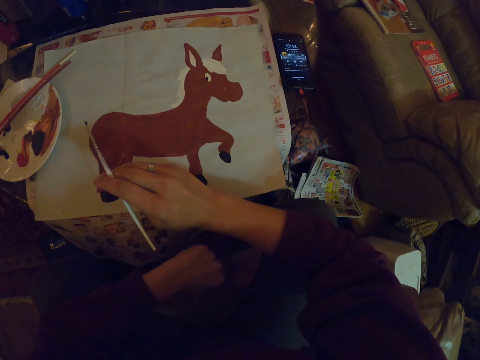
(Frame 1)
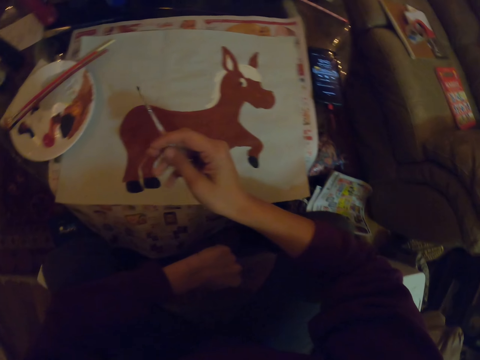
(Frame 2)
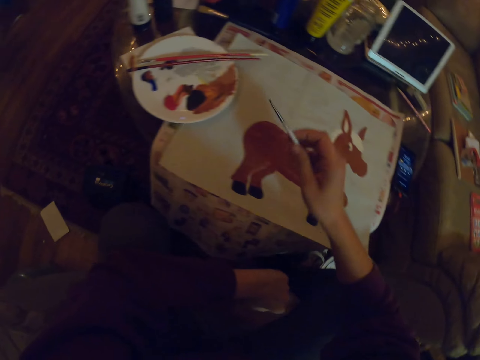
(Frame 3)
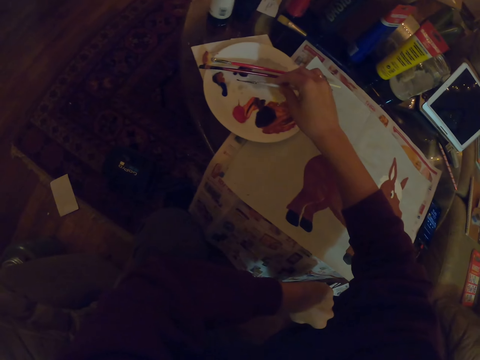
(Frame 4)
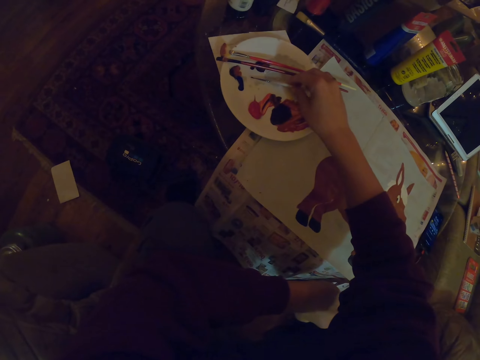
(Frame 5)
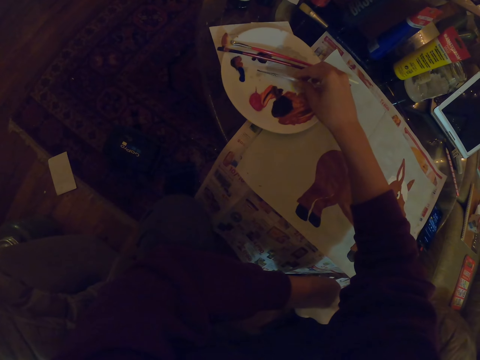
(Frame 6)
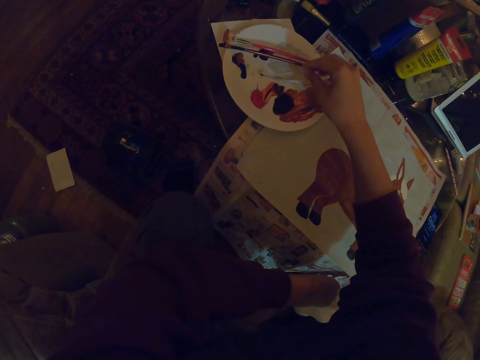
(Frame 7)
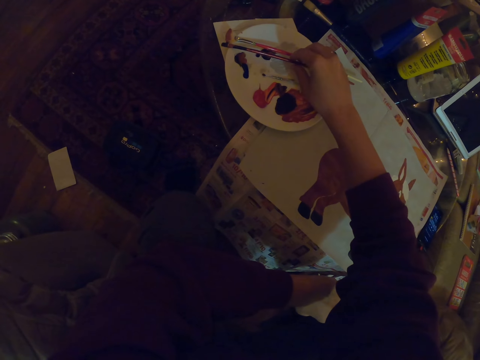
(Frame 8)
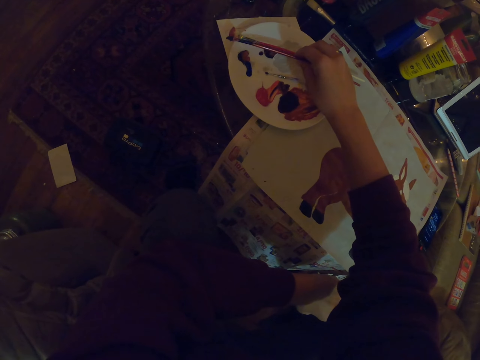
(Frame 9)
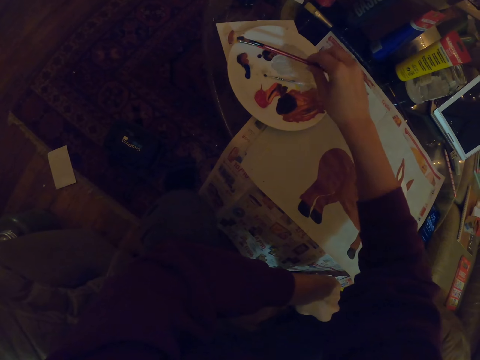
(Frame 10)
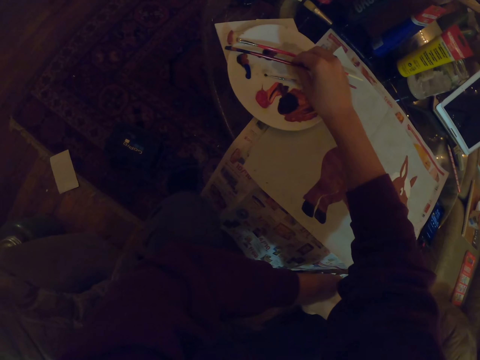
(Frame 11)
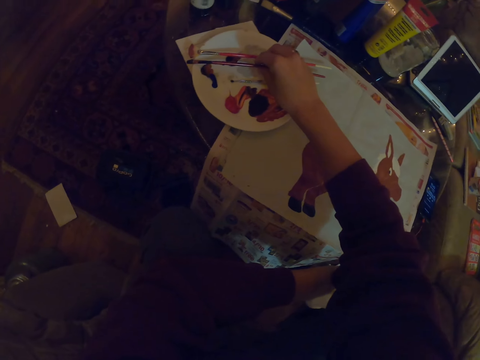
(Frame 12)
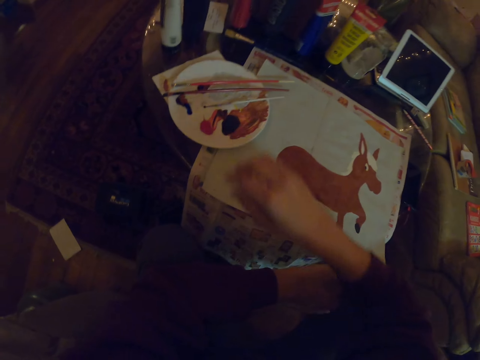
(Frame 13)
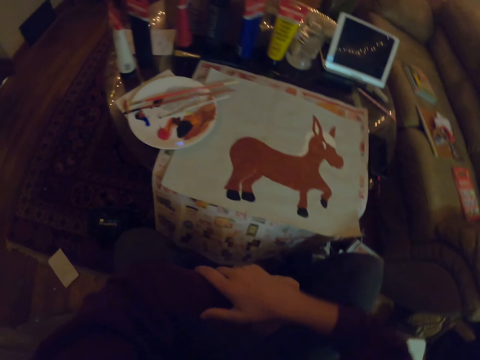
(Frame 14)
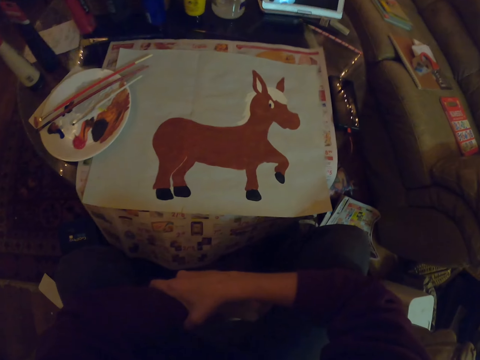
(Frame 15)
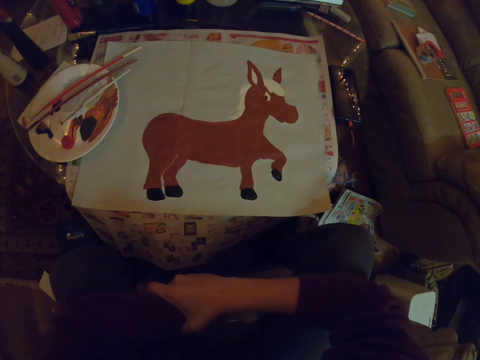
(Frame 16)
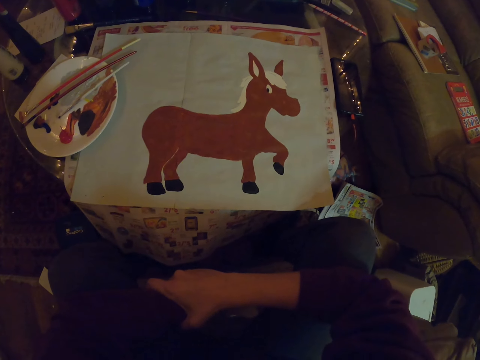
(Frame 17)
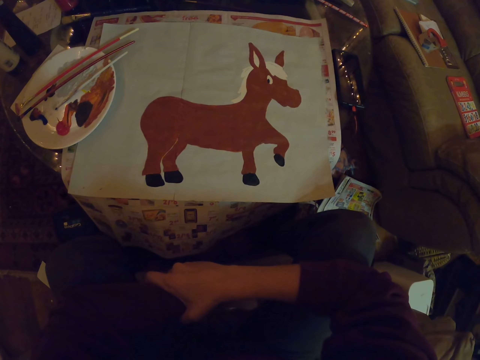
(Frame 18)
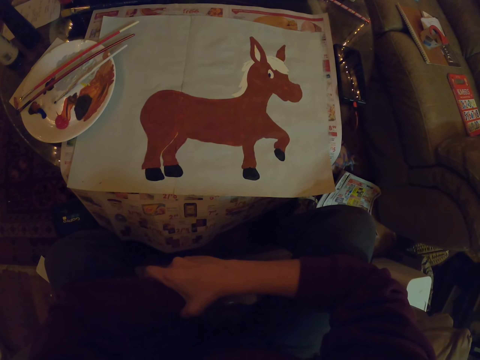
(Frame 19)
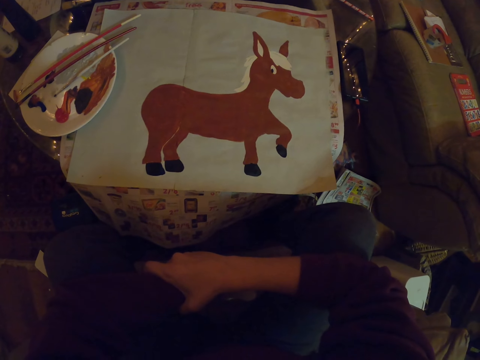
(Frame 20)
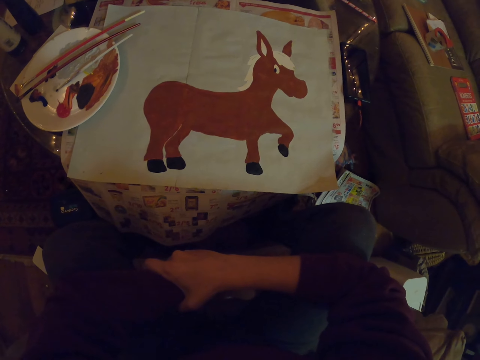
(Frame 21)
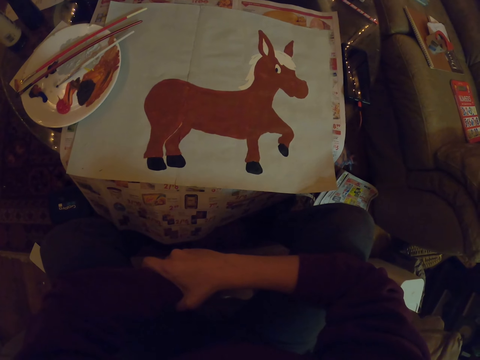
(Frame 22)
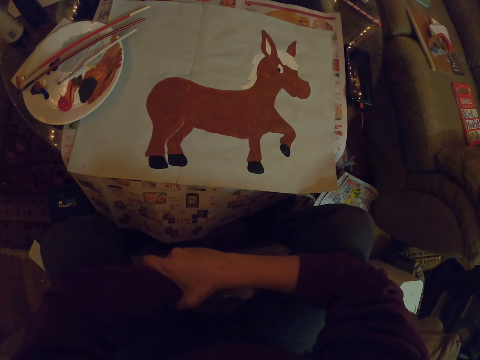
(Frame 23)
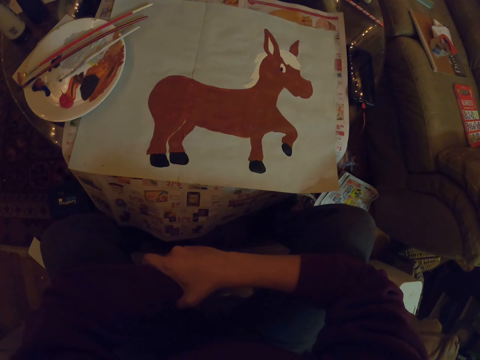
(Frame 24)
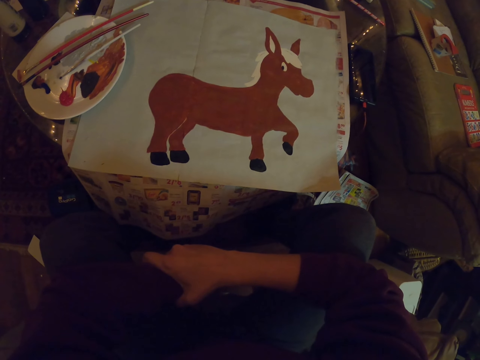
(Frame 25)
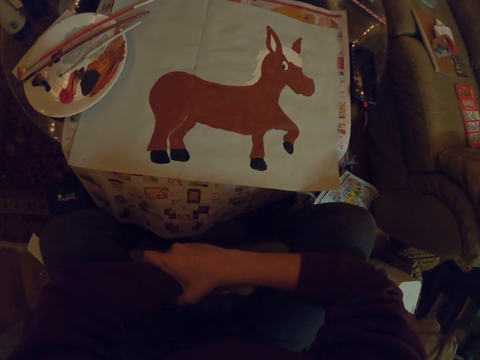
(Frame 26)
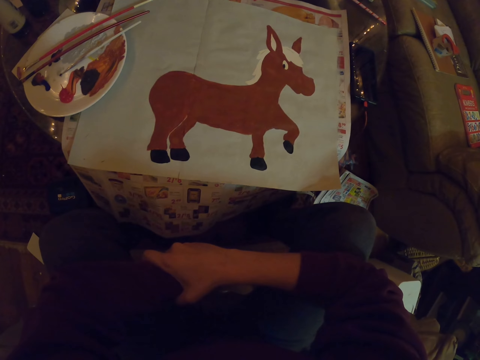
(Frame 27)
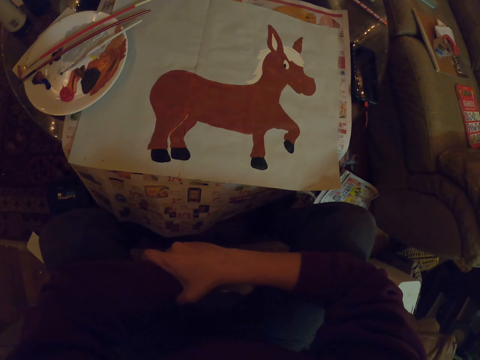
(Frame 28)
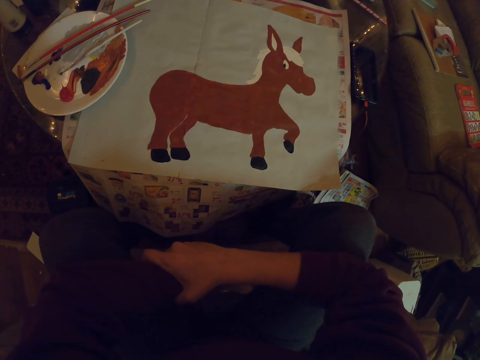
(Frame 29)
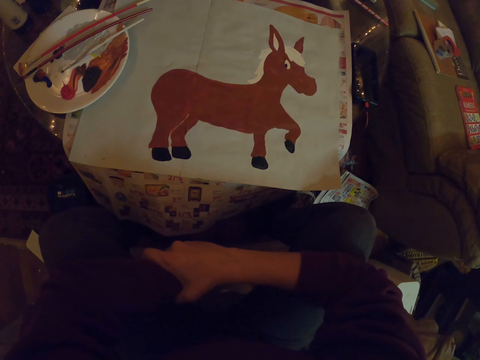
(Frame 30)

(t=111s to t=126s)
The camera wearer puts the plate on the plate. He takes a paint from a bowl. He takes a paint brush from the bowl. He places the paint brush on the bowl. He holds his arms. He stares at the drawing.

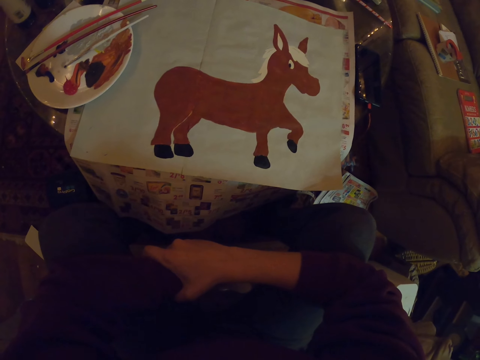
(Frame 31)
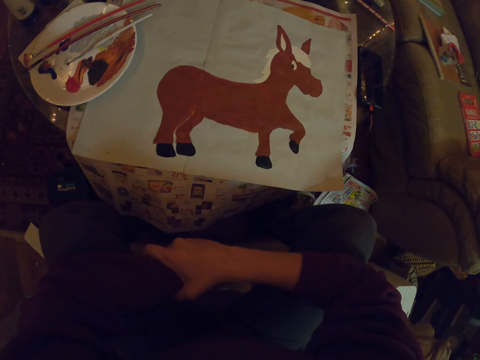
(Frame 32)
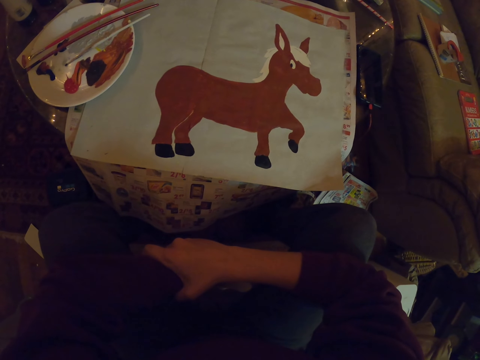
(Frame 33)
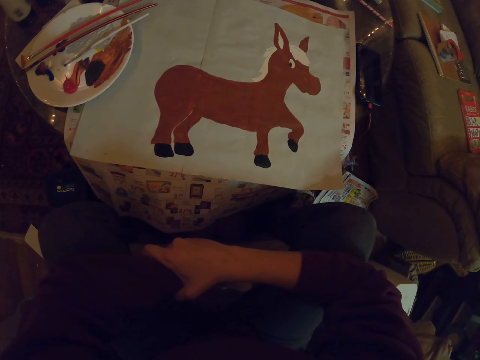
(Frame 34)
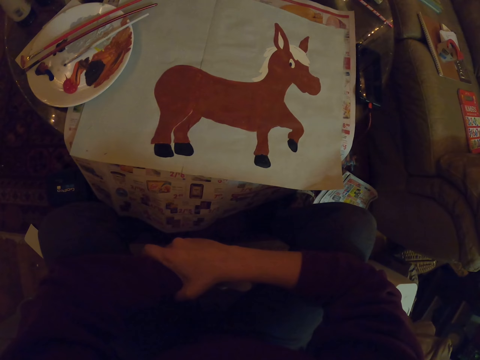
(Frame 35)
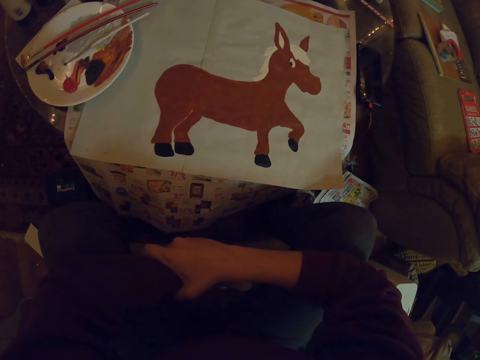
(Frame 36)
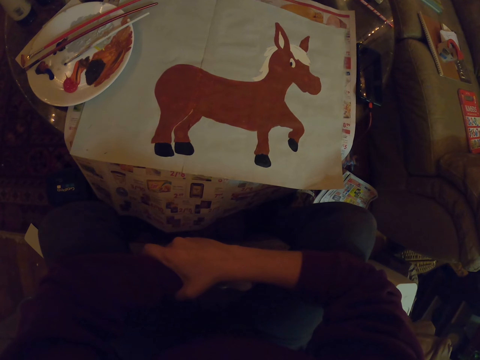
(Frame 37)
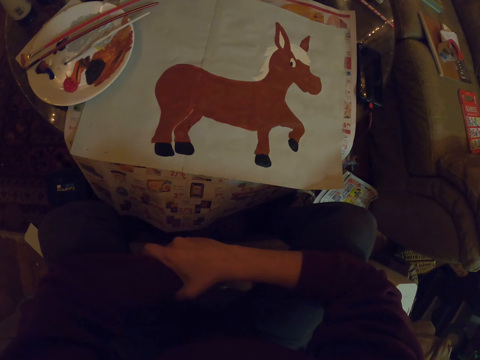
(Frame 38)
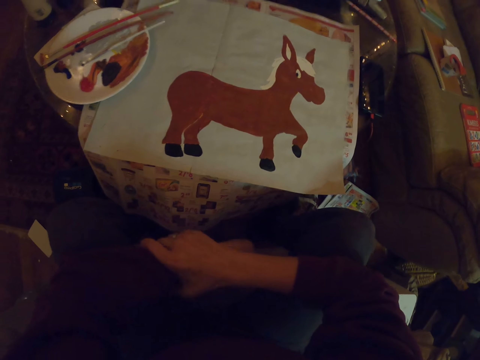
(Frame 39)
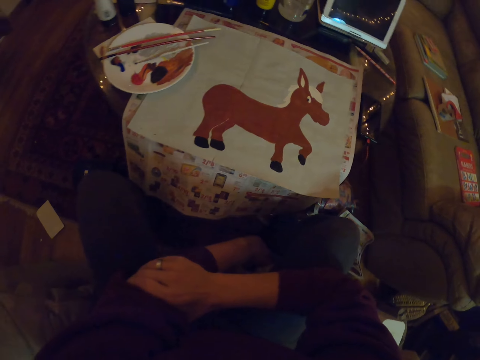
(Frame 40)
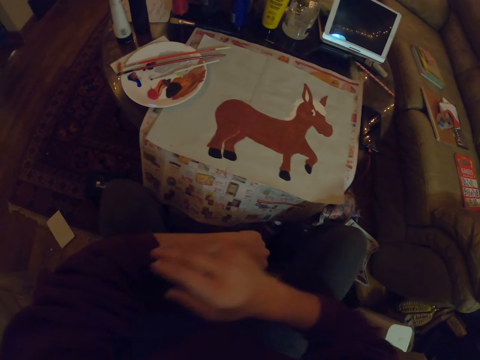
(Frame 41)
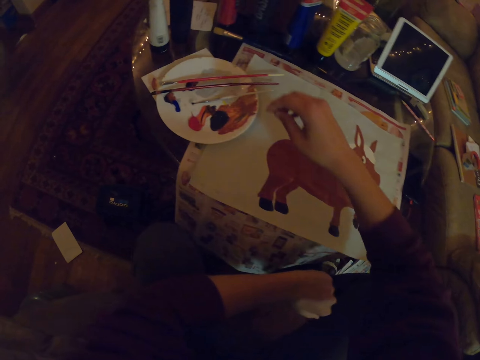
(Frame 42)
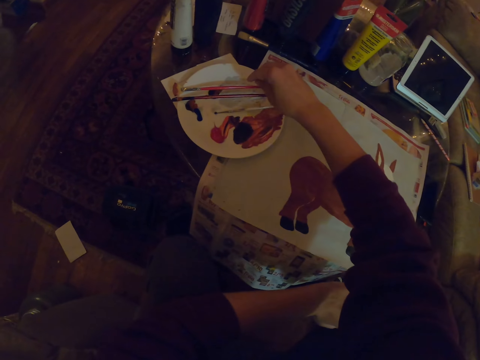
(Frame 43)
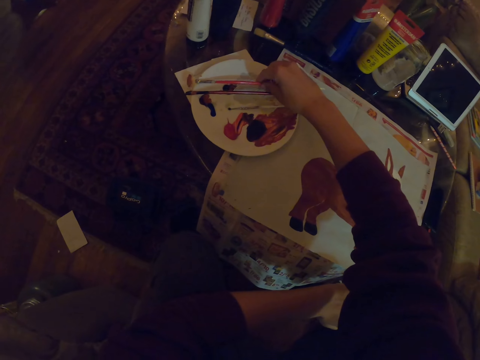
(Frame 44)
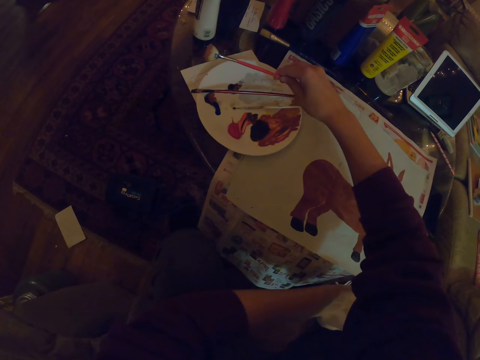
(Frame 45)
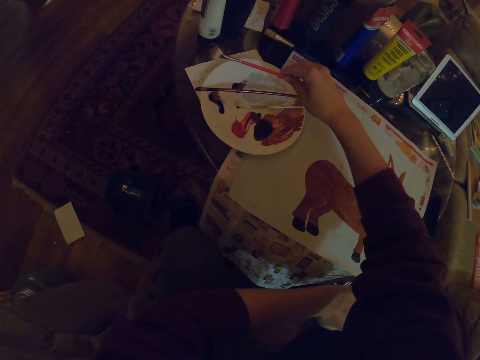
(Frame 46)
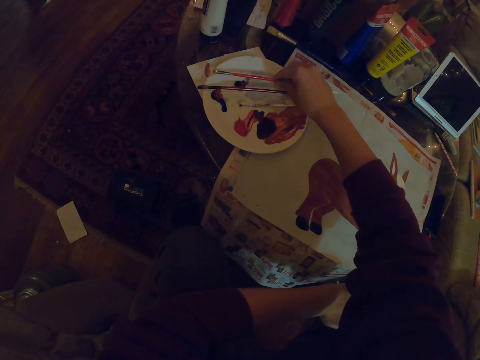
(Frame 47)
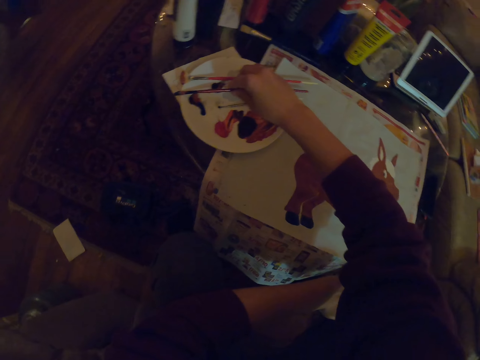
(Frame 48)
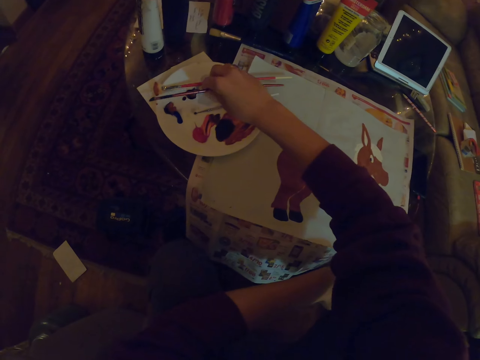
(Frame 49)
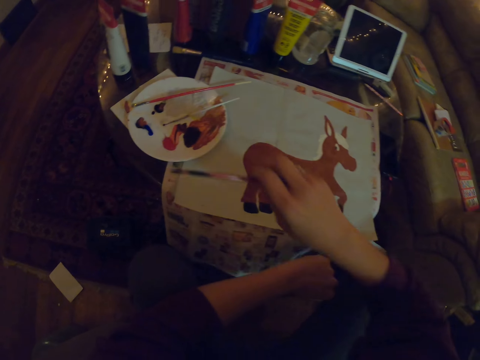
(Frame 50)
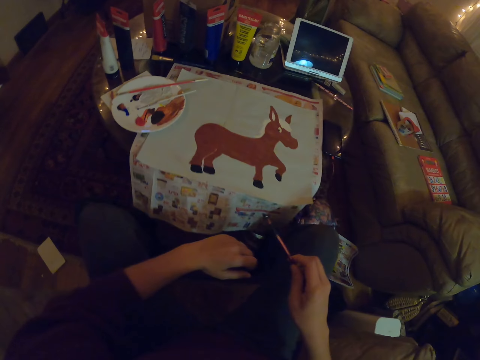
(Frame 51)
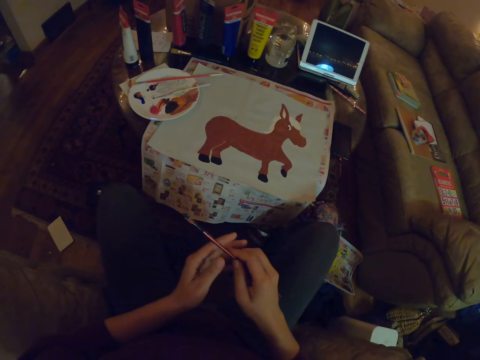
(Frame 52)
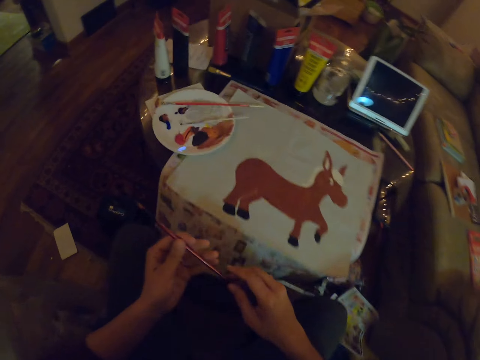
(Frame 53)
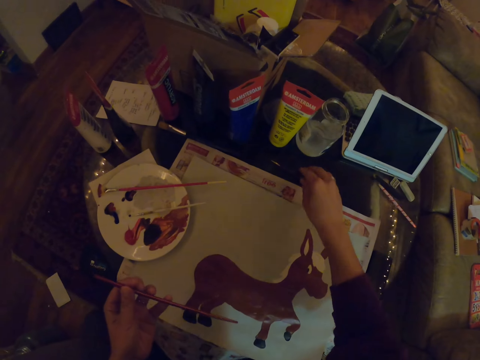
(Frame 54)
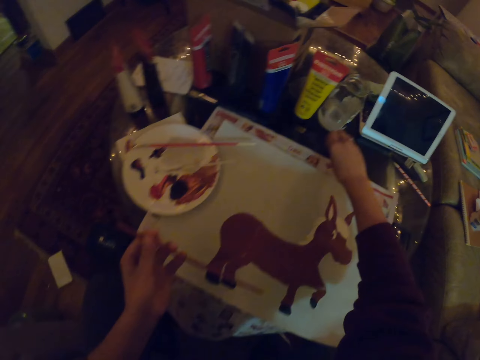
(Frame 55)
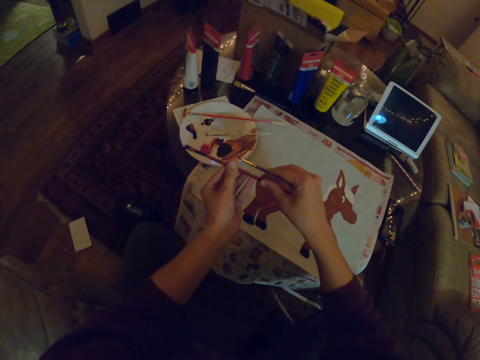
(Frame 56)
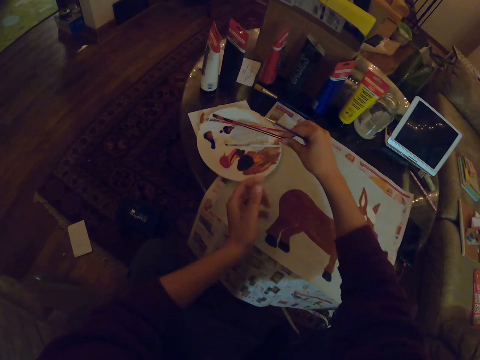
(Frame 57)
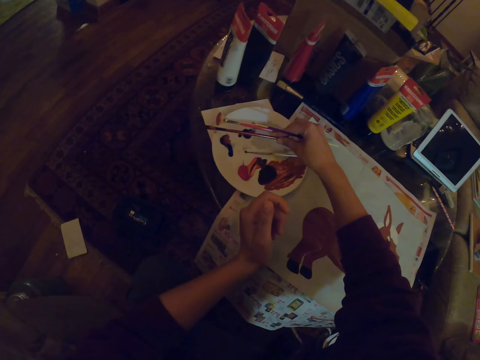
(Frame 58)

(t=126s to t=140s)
The camera wearer takes a paint brush from the bowl. They take the paint brush from the table.
